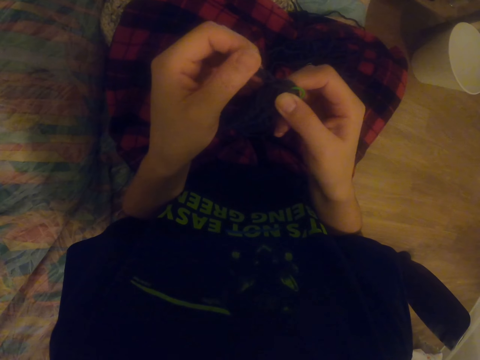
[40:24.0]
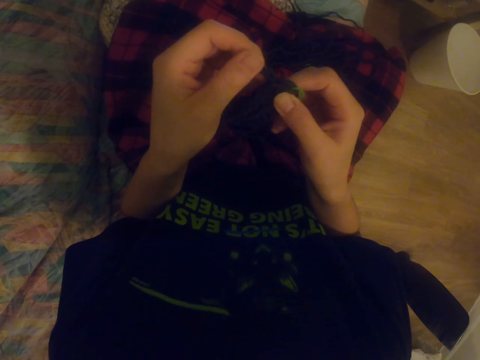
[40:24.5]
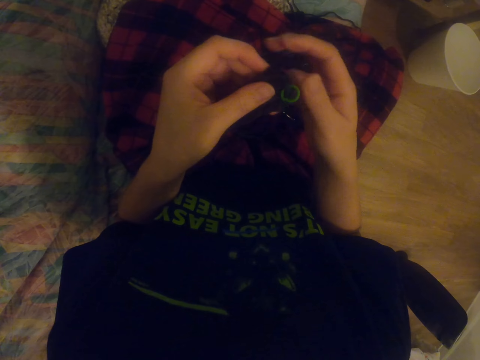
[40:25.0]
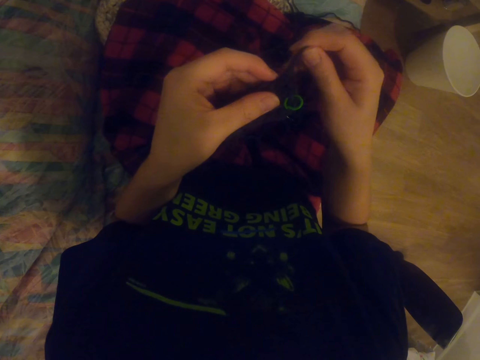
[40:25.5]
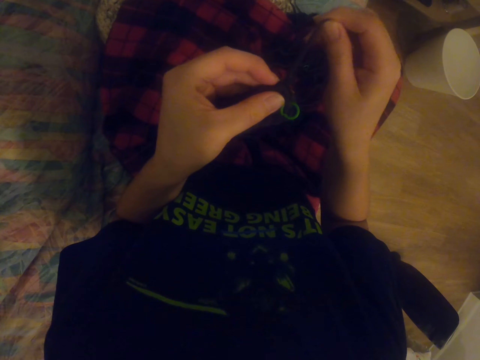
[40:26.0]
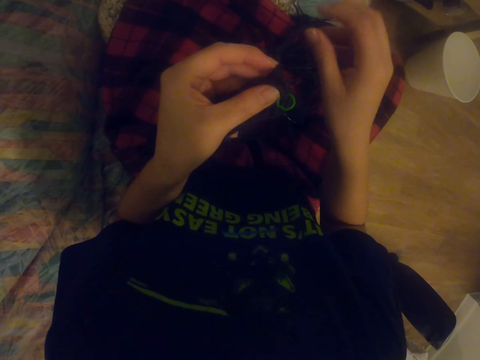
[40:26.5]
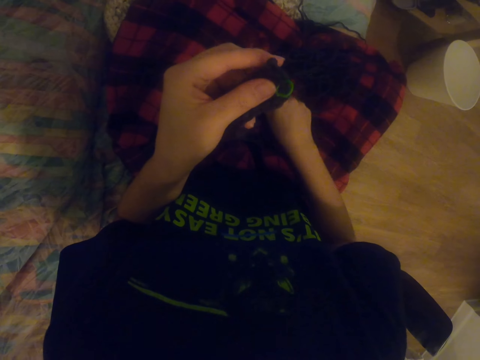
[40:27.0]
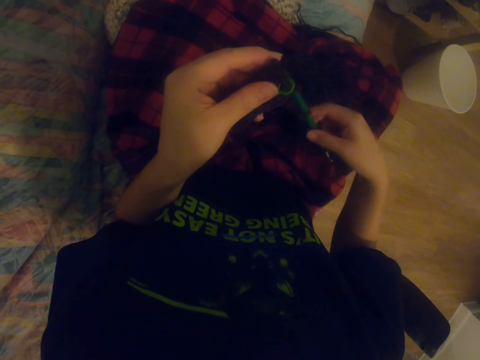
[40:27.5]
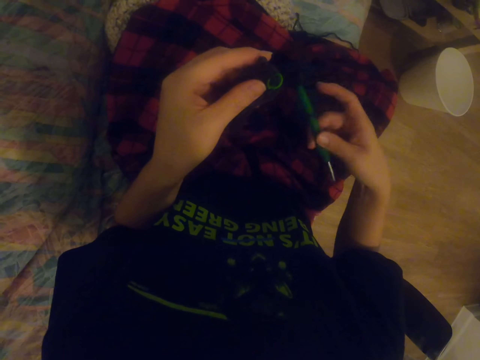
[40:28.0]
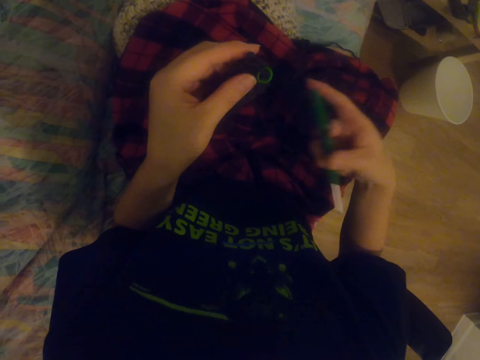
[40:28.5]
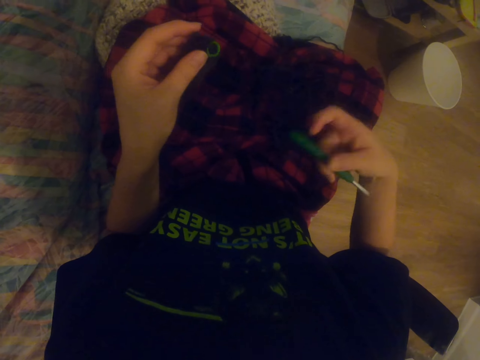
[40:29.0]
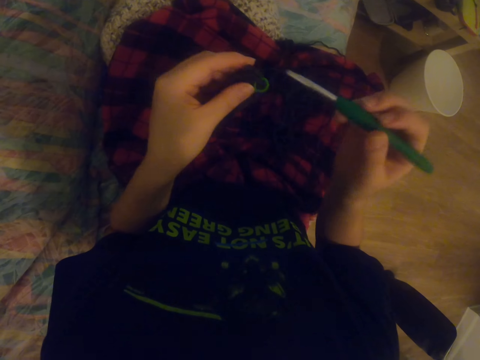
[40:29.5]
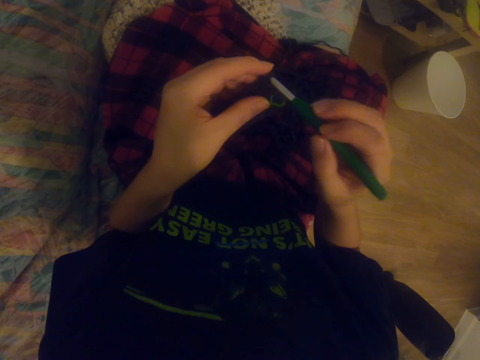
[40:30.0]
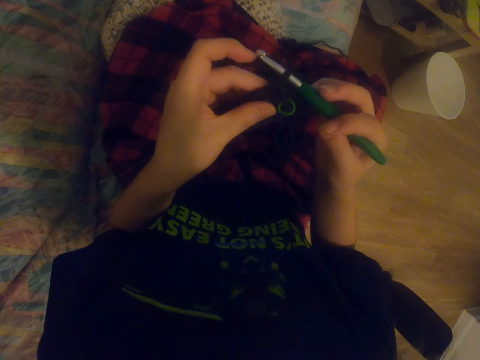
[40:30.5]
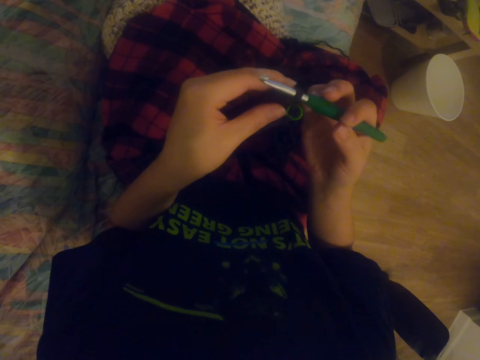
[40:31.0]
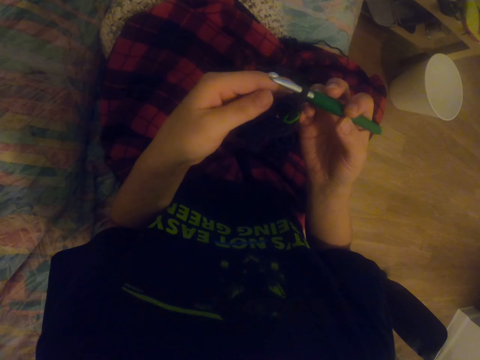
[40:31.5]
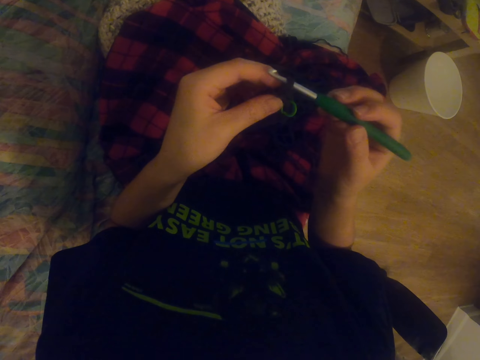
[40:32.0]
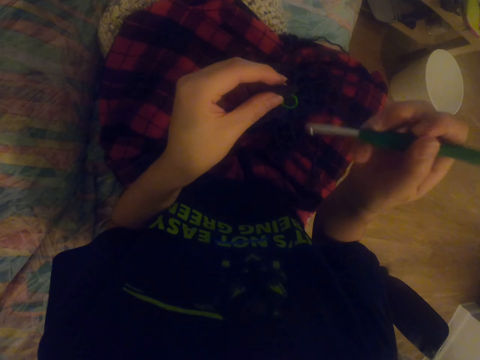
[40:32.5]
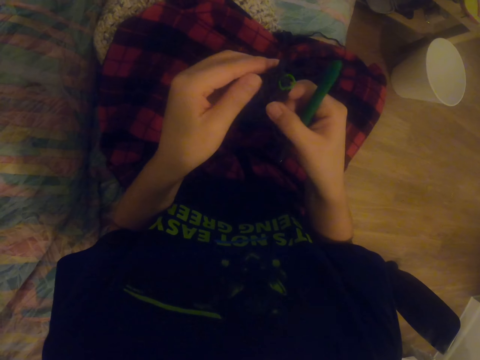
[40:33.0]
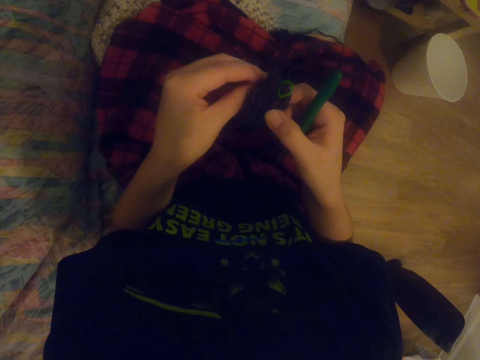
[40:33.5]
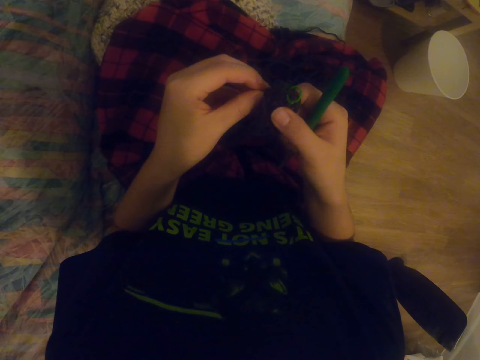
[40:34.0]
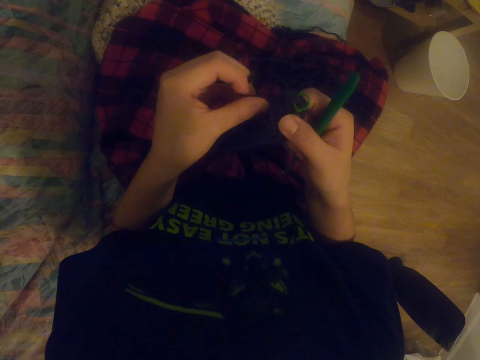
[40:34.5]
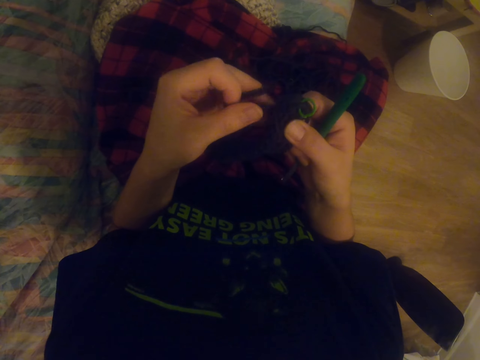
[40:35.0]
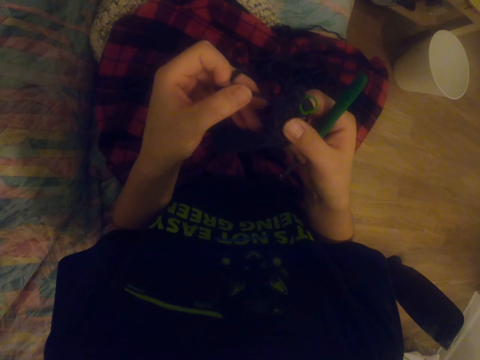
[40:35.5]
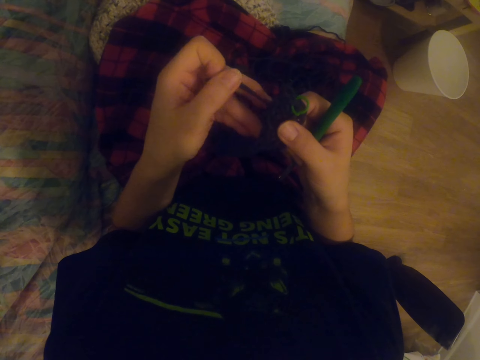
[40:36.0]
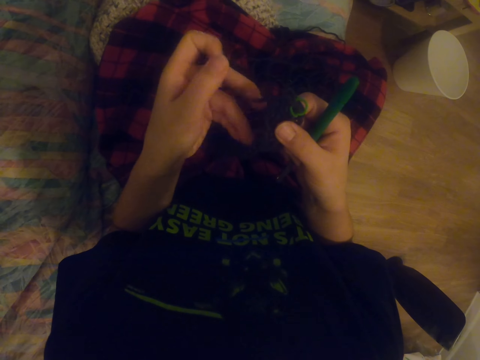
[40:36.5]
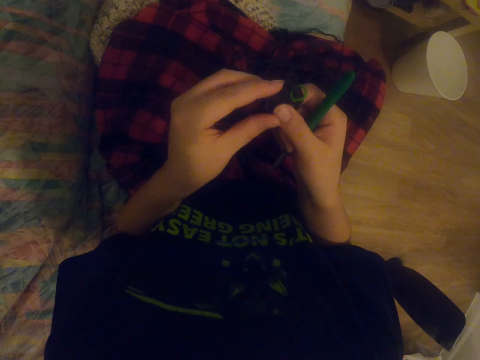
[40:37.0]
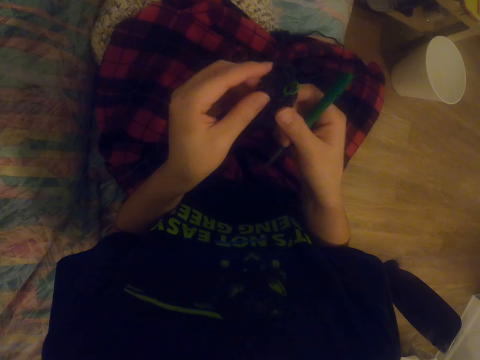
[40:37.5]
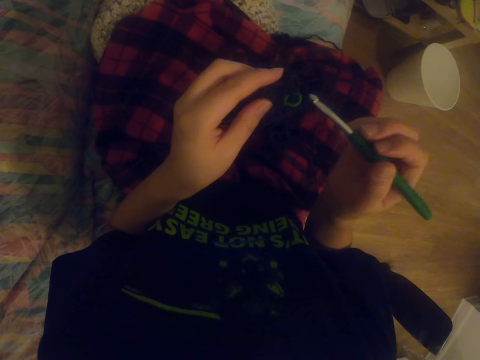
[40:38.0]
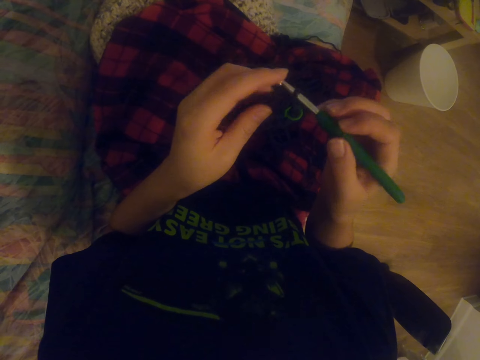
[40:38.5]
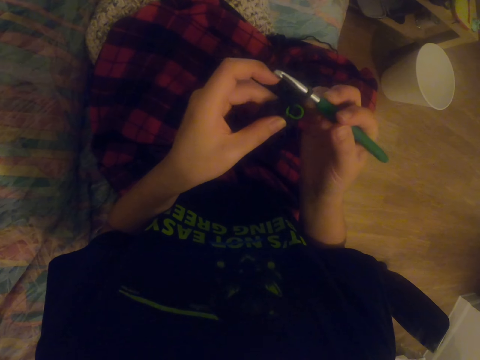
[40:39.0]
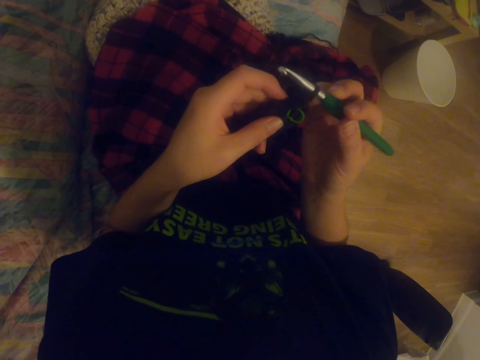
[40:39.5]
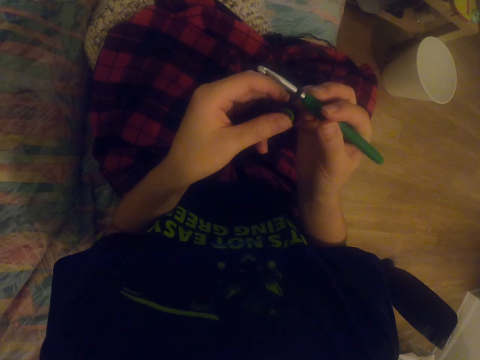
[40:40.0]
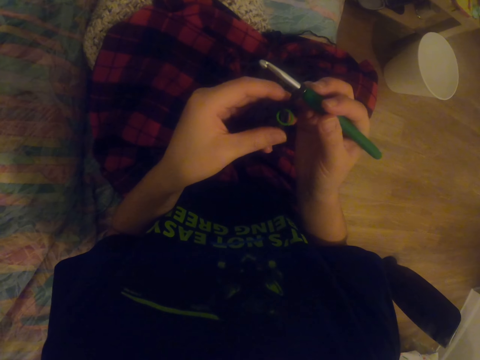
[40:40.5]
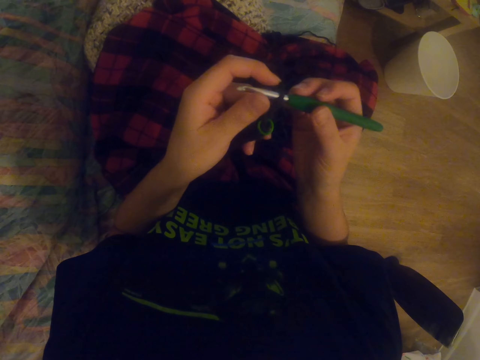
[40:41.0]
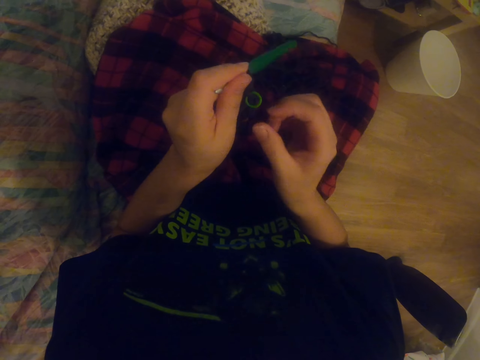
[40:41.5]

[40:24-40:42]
The camera wearer undoes the fabric or sock. They pick up a knitting needle or crochet hook. They insert the crochet hook on the fabric. They knit the sock with the knitting needle. They hold the fabric by both hands. They pull the knitting wool. They loosen the sock. They insert the crochet hook on the fabric. They knit the sock with the knitting needle.

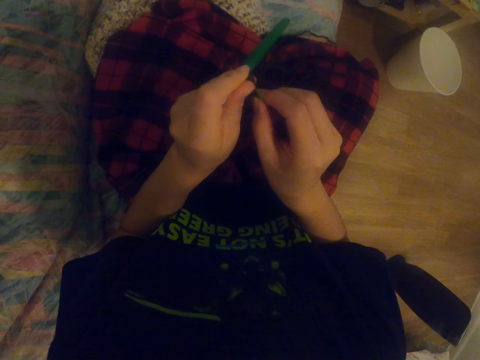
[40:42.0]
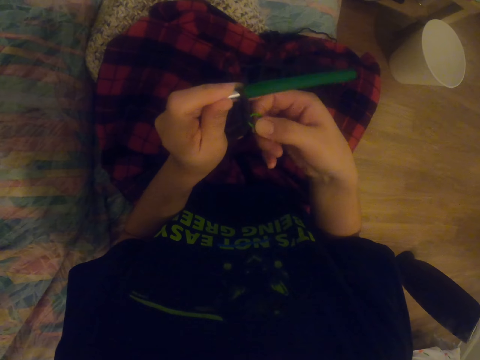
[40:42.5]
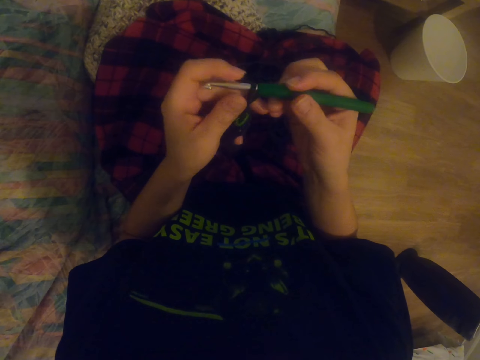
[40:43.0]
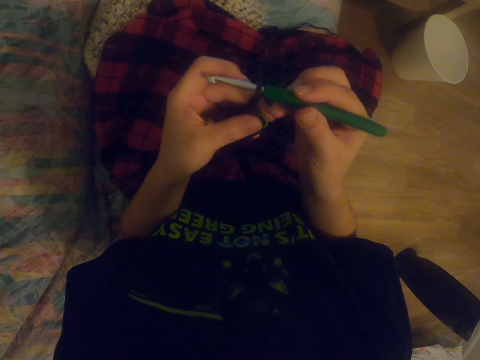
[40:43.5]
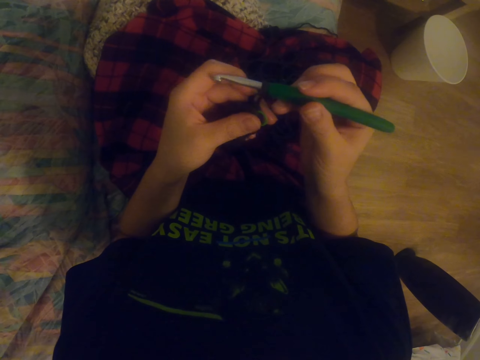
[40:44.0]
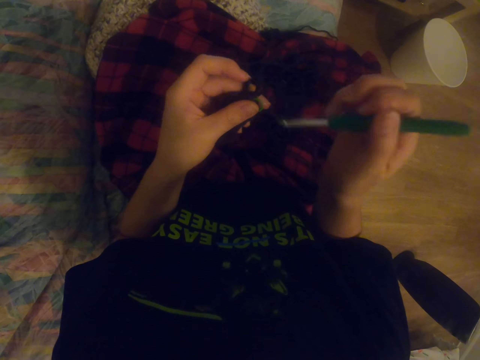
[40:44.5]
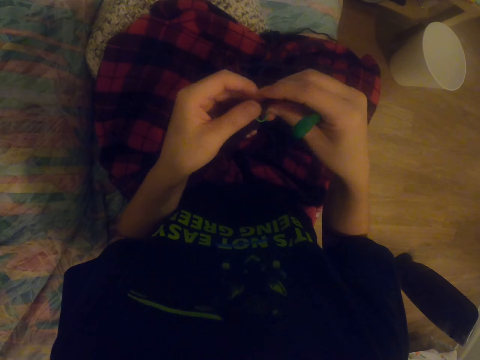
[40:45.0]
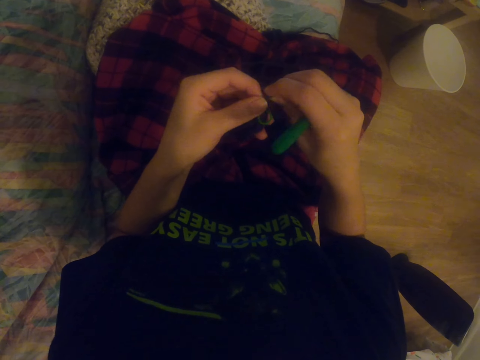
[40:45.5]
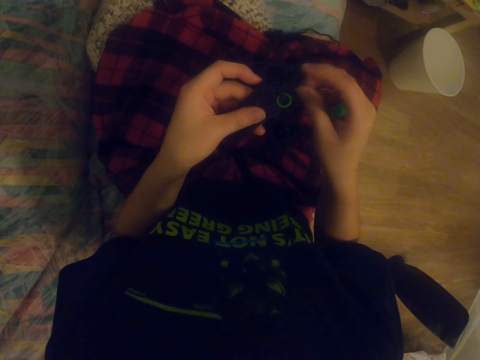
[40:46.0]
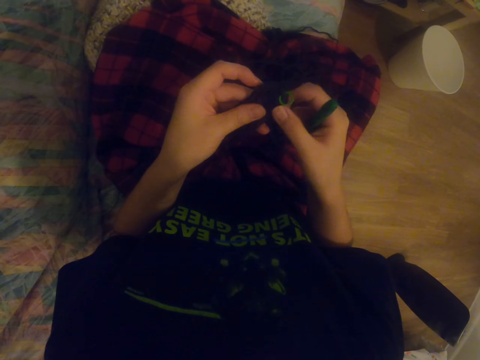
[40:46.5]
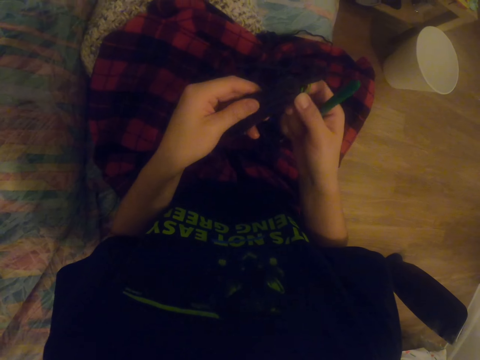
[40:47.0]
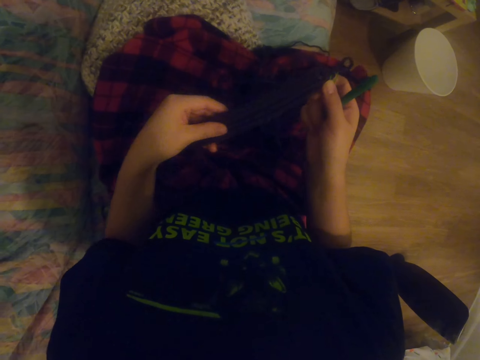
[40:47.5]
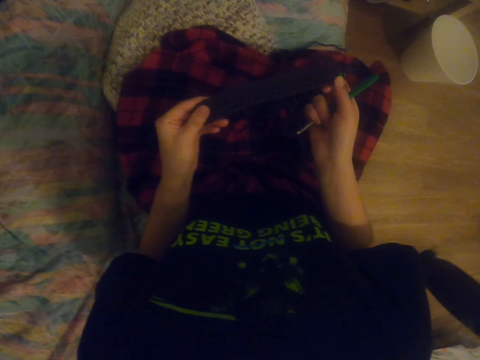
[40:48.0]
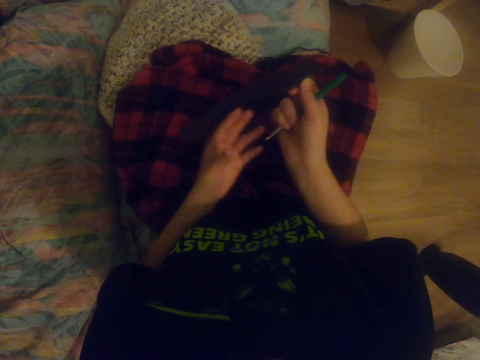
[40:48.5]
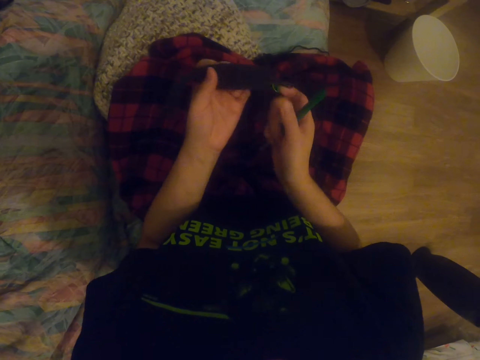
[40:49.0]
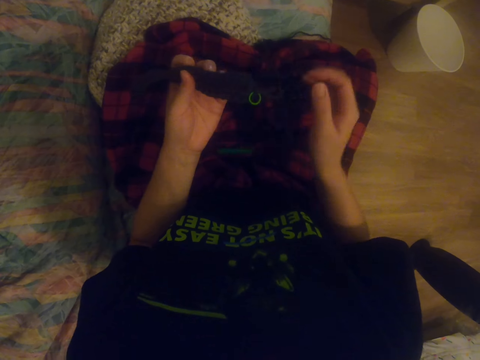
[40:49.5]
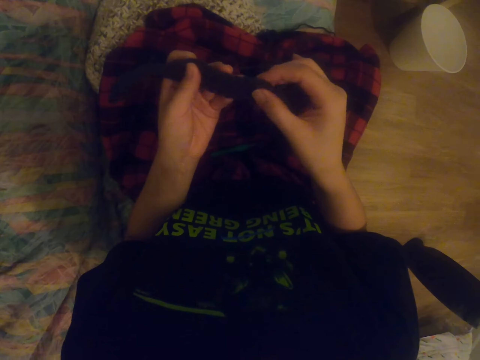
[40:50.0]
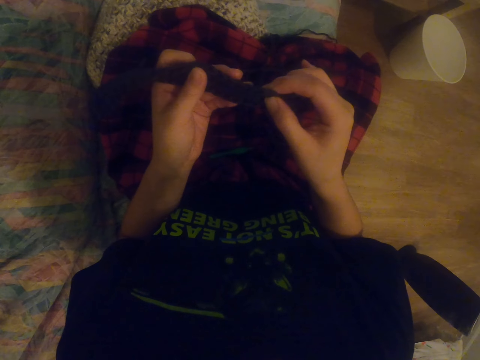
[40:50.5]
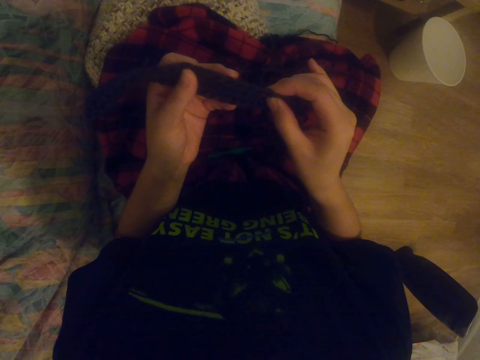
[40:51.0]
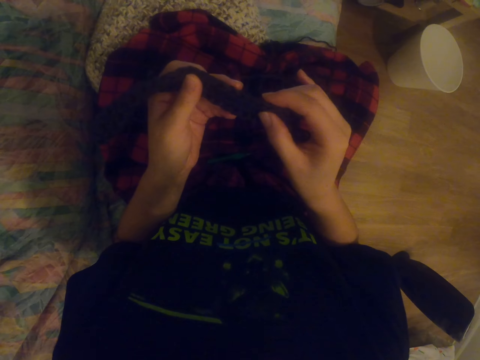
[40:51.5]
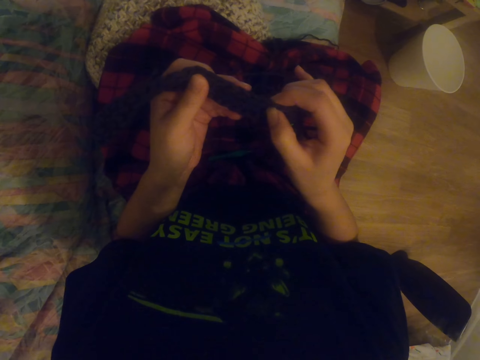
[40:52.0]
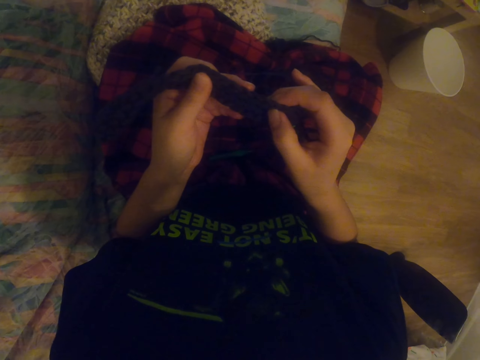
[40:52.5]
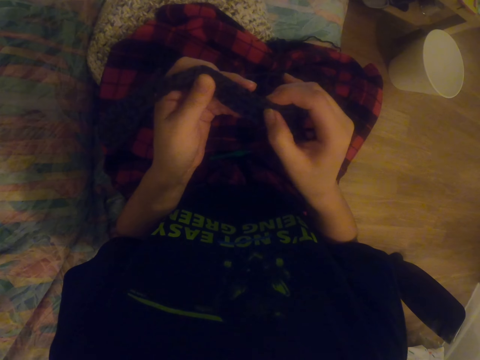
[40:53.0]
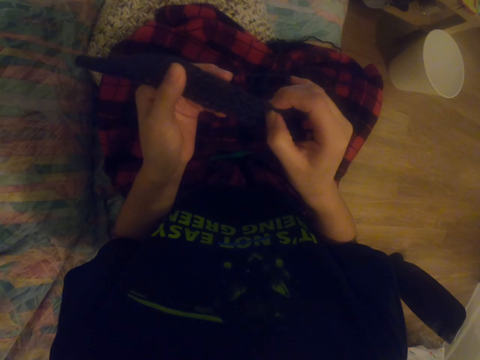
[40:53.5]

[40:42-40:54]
The camera wearer pulls the rubber band. They pull the fabric. They straighten the sock. They count the spaces on the fabric. They drop the crochet hook on the lap. They press the sock.
